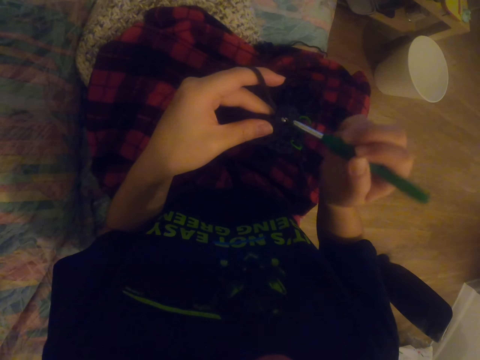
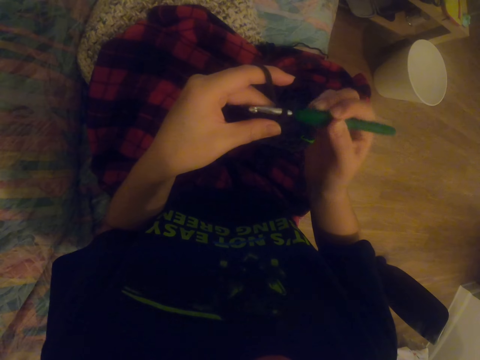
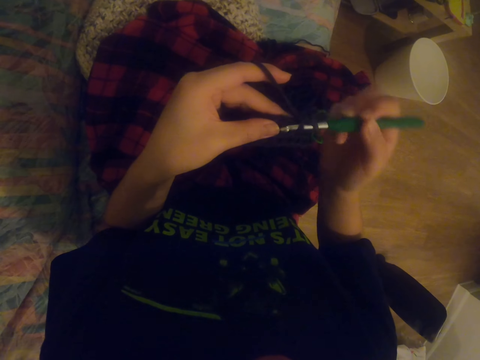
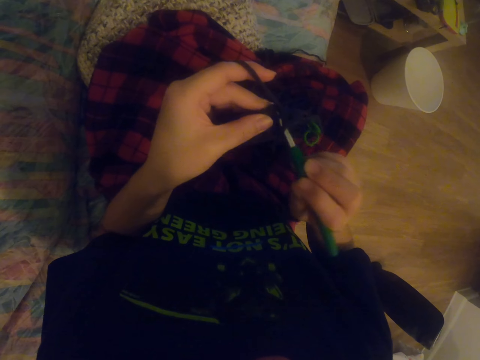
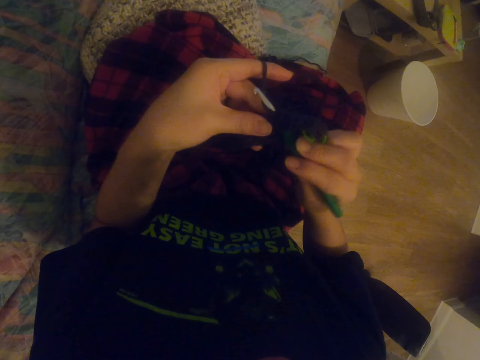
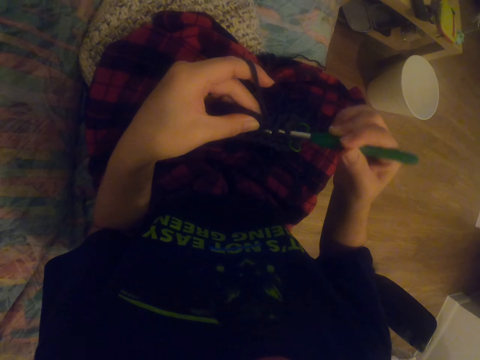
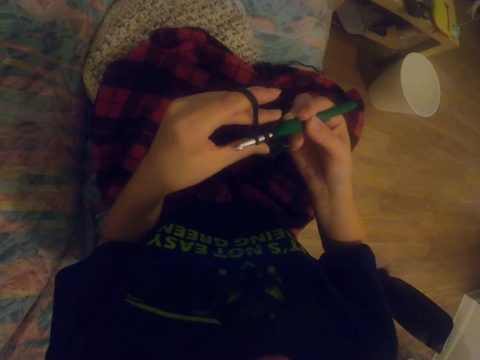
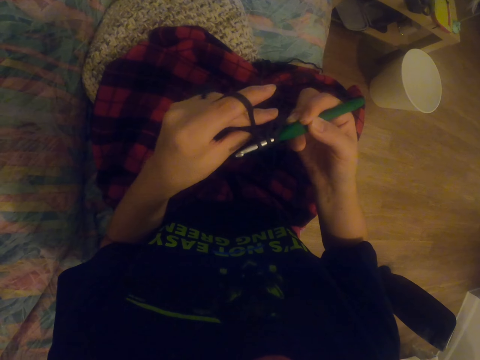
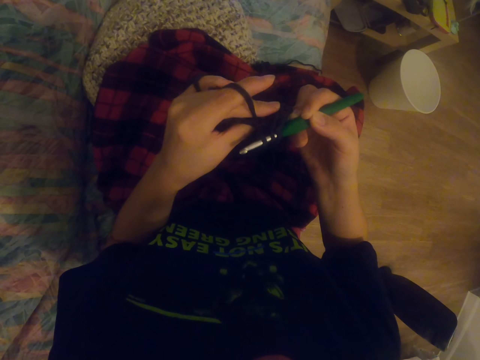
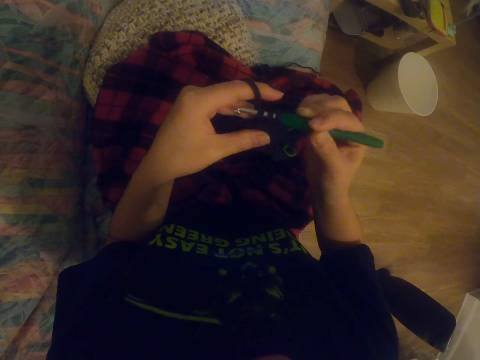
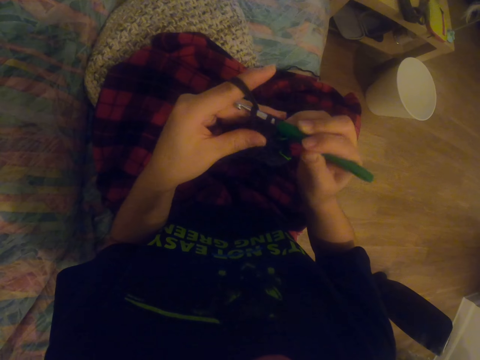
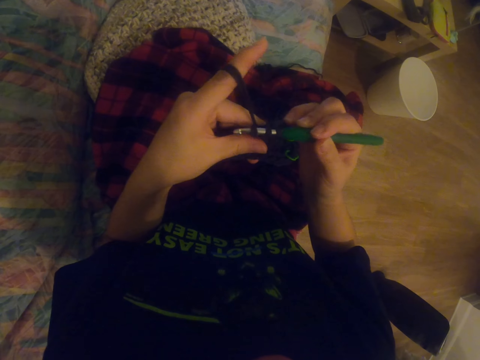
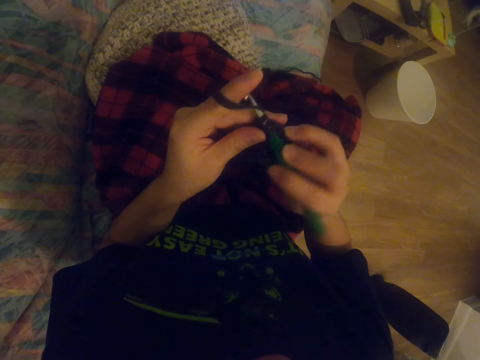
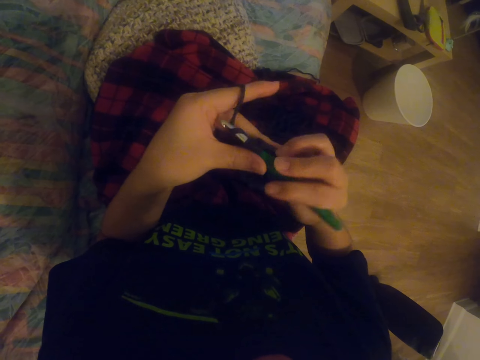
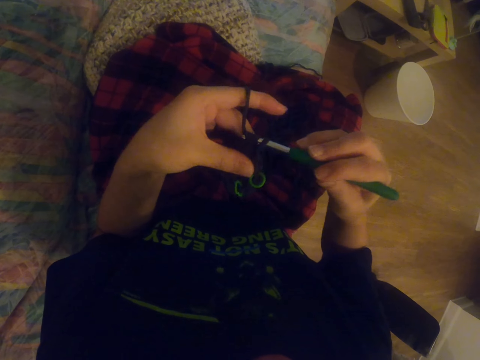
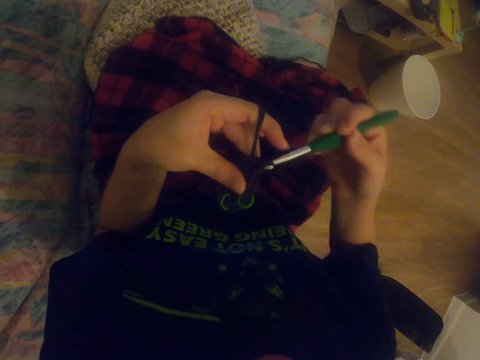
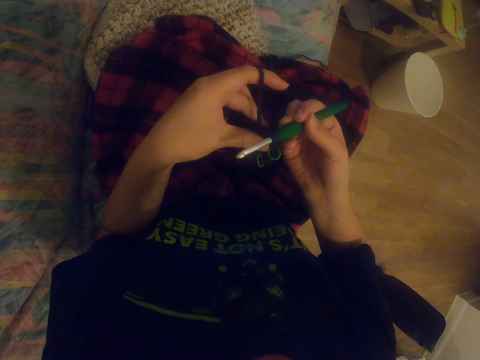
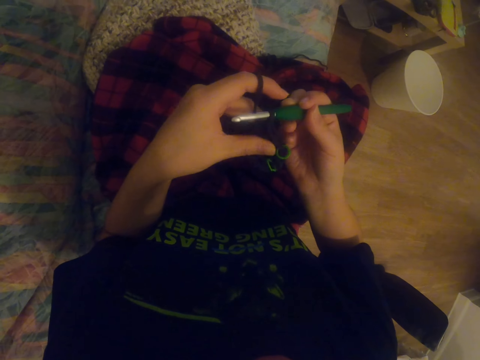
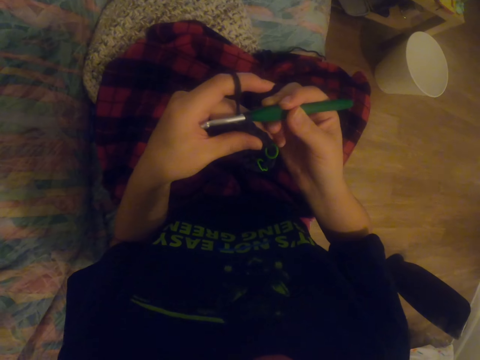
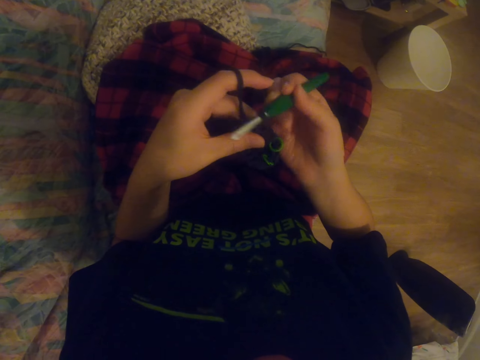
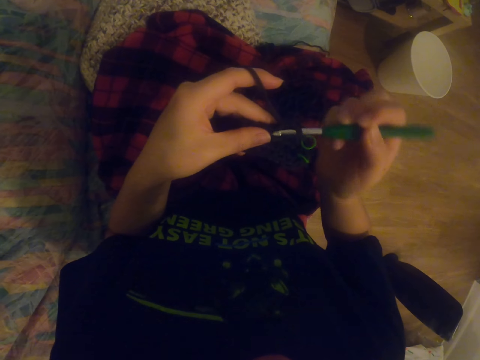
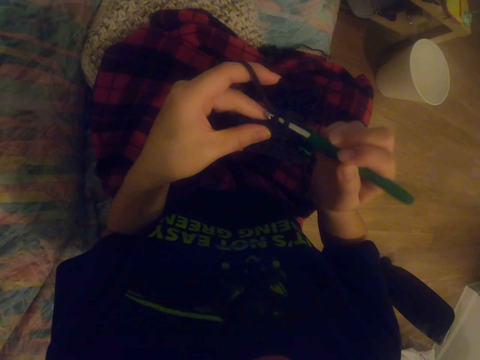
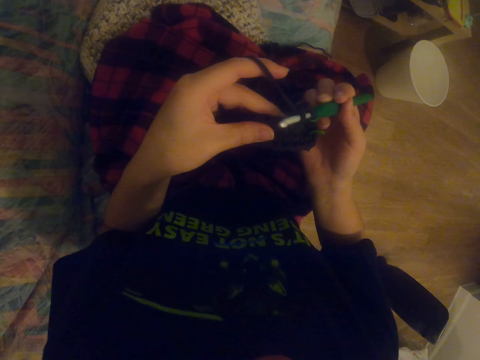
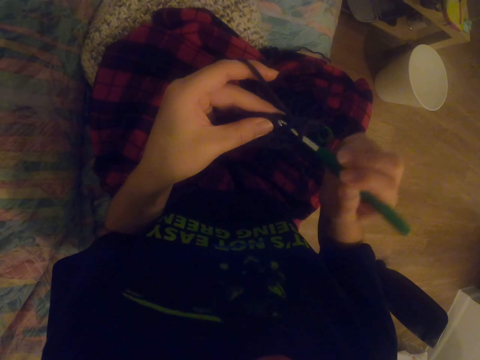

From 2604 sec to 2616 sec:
The camera wearer knits a sock with the knitting needle. They knit the sock with the knitting needle again.

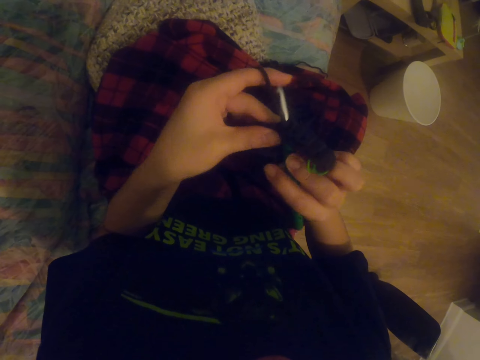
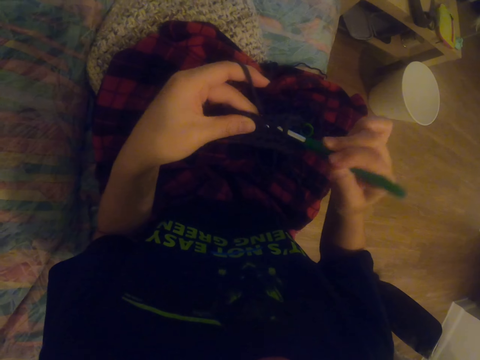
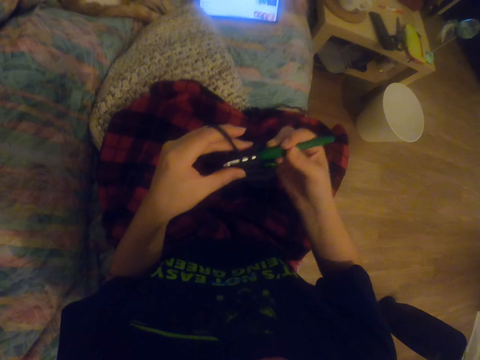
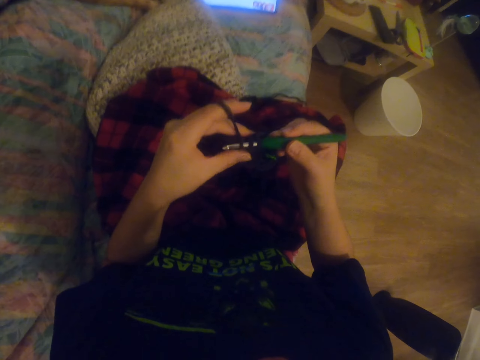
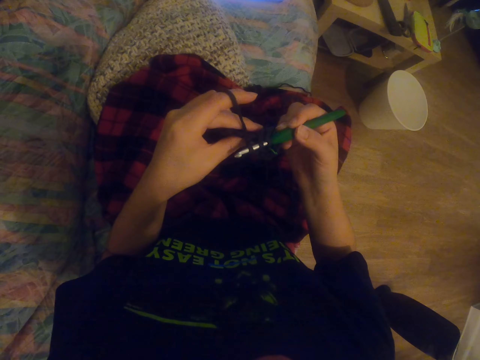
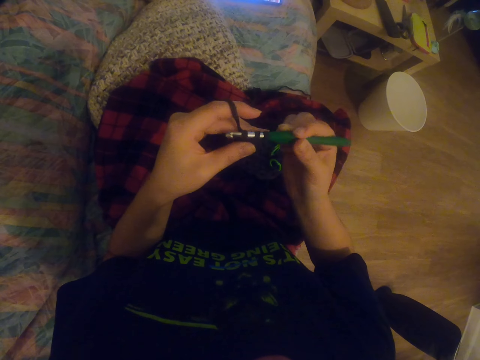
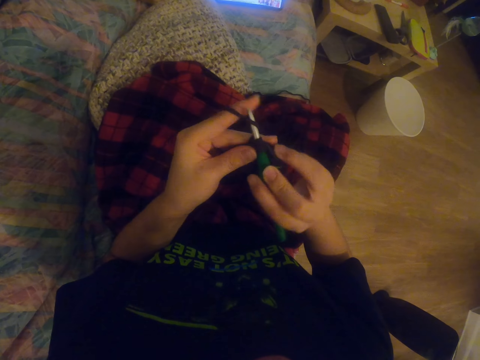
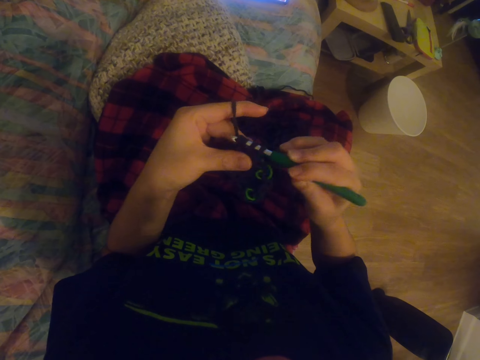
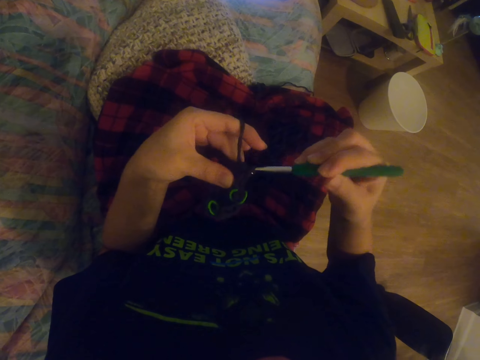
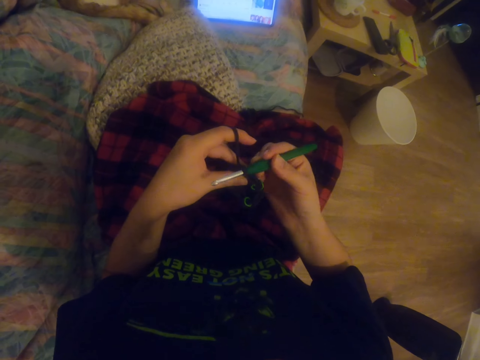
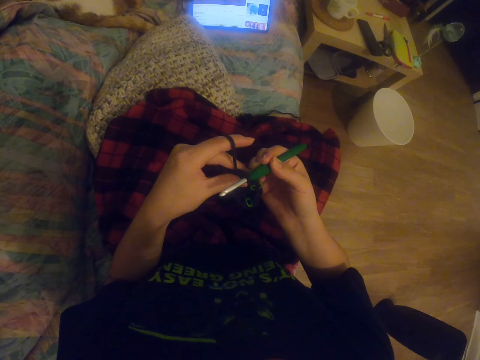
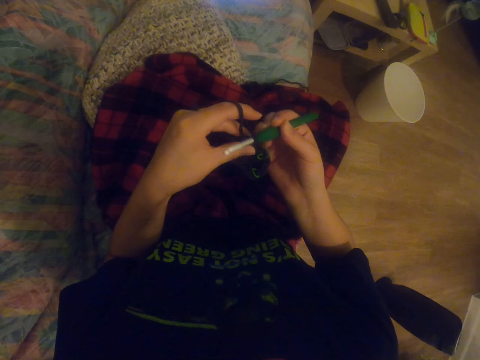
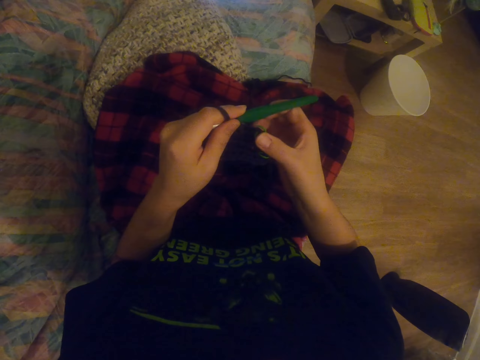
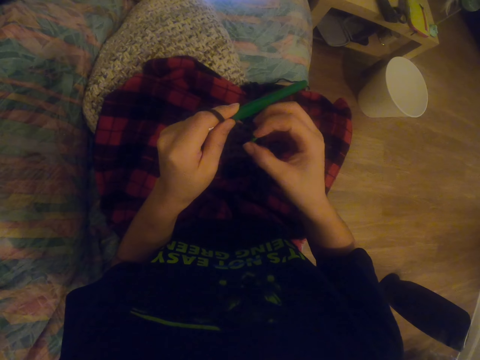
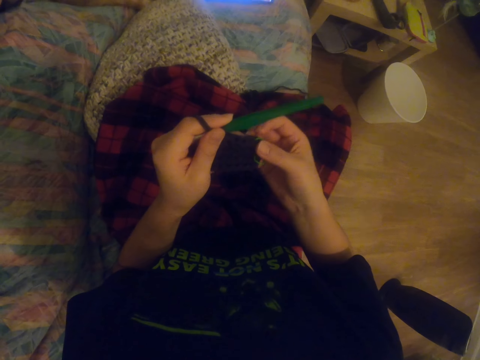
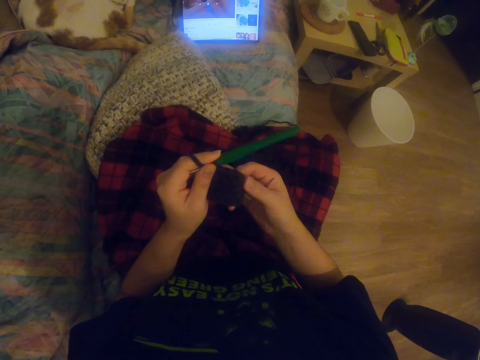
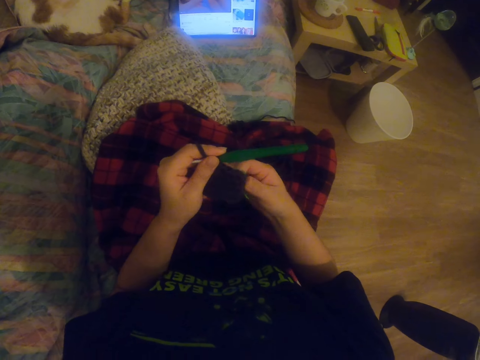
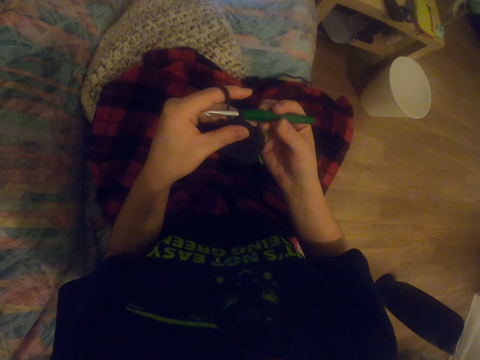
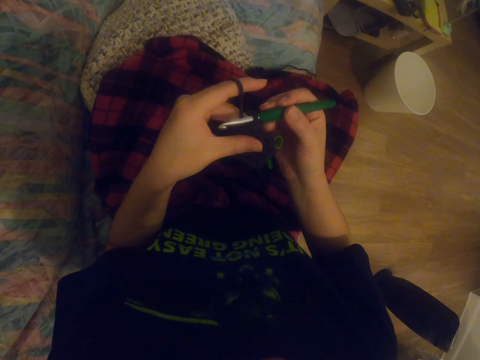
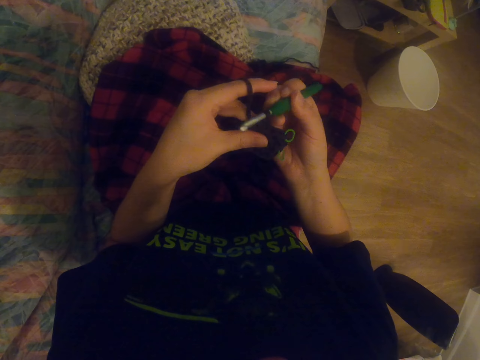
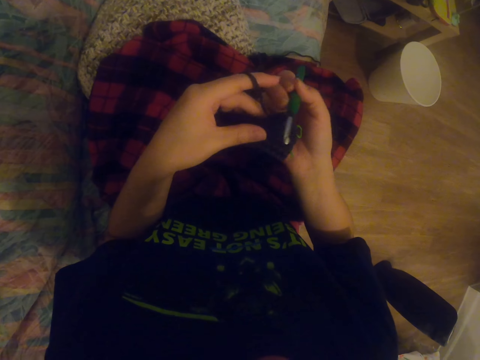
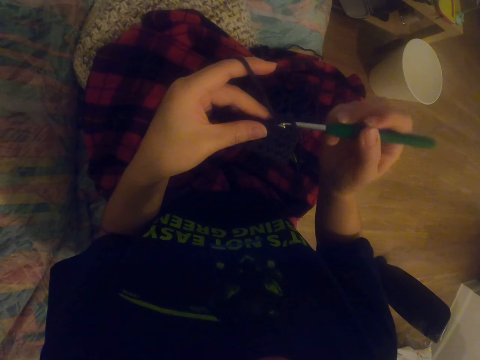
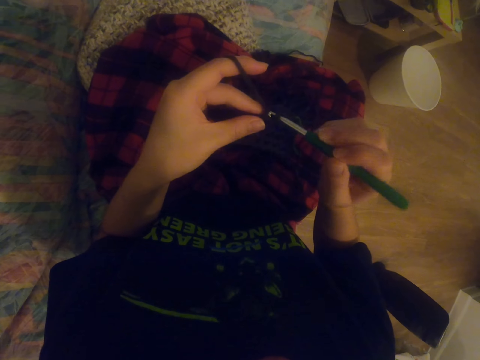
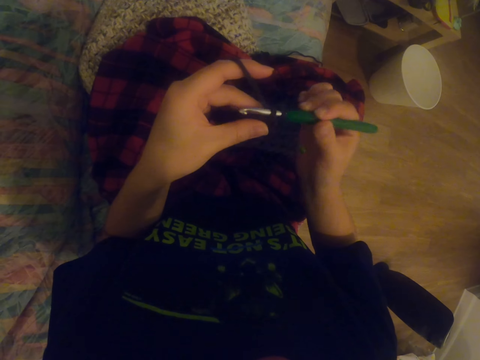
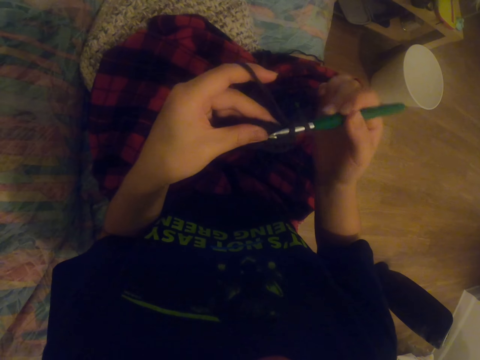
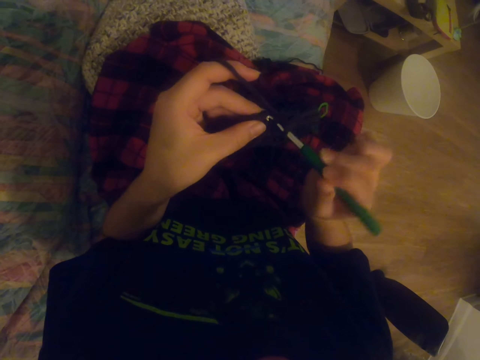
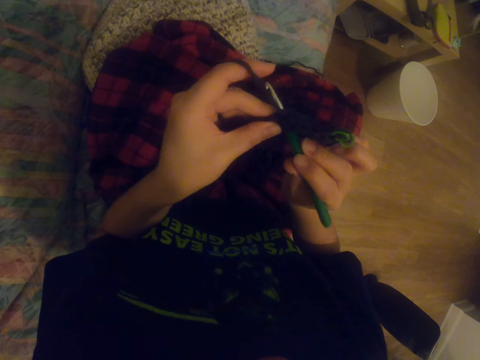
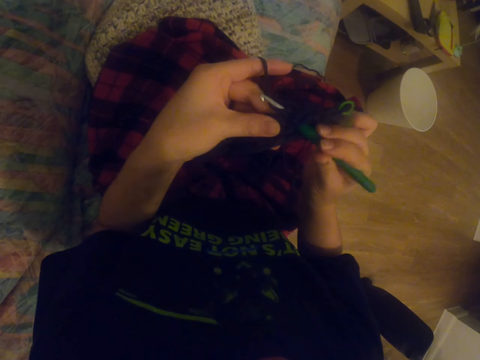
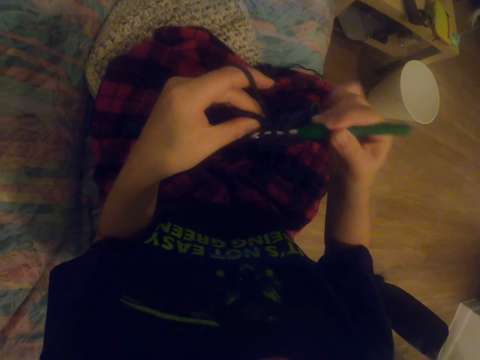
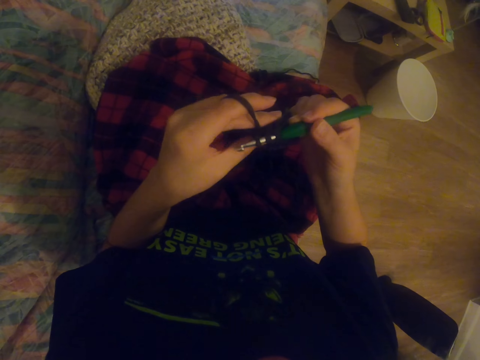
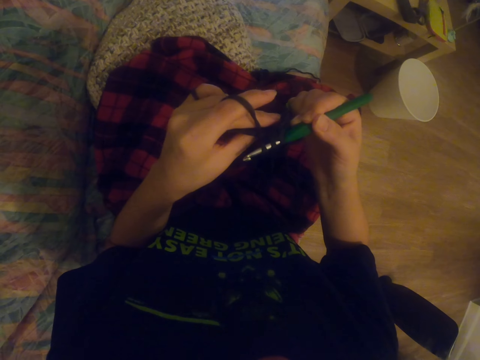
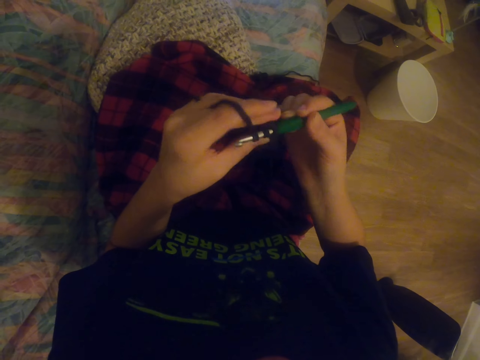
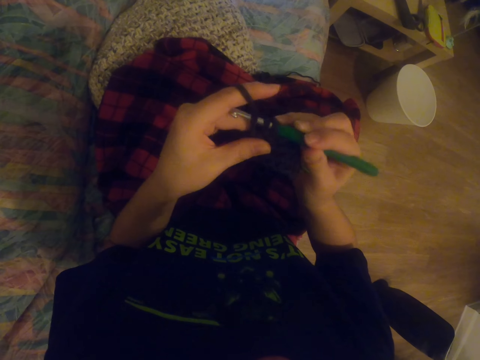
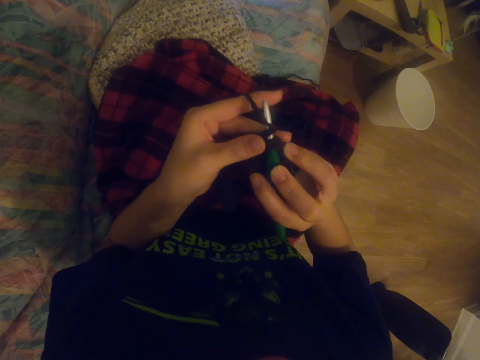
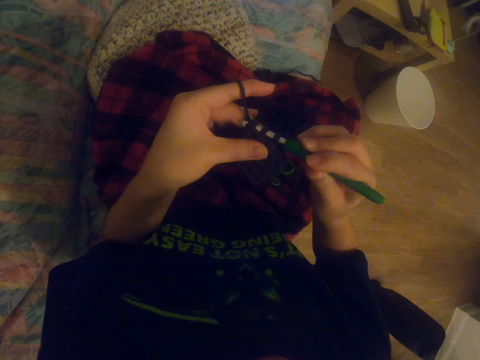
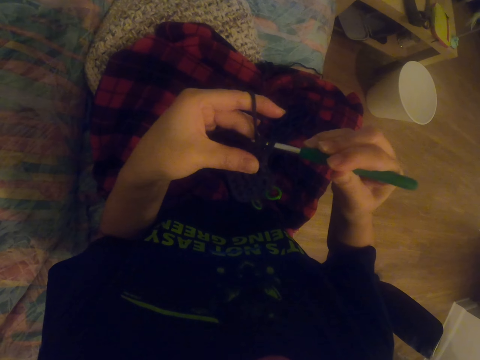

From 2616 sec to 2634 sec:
The camera wearer knits a sock with the knitting needle. They watch a video on the tablet. They knit the sock with the knitting needle. They watch the video on the tablet. They stretch the fabric. They watch the video on the tablet. They straighten the sock. They knit the fabric. They knit the sock with the knitting needle.
